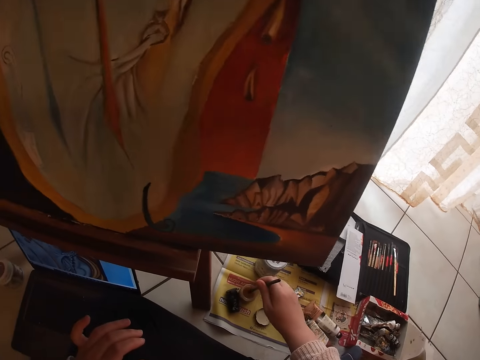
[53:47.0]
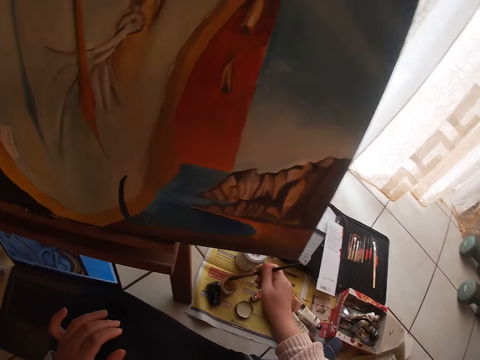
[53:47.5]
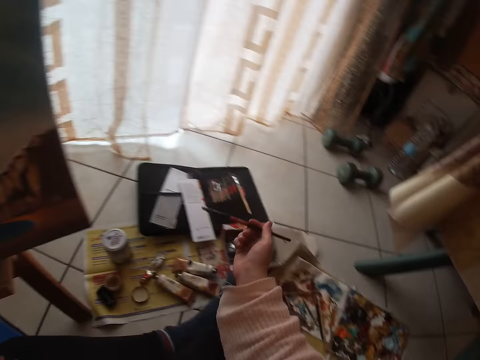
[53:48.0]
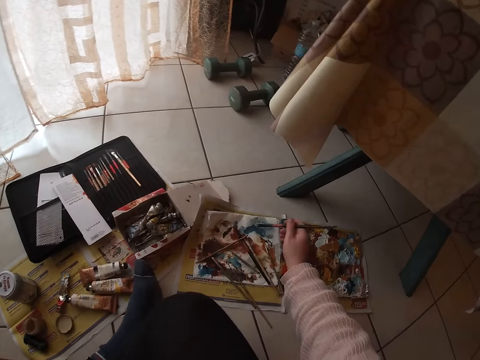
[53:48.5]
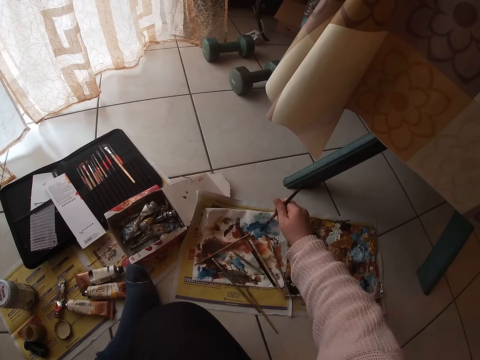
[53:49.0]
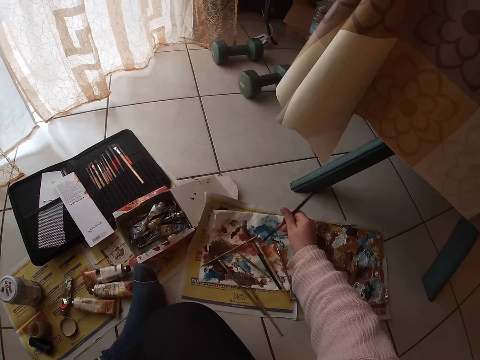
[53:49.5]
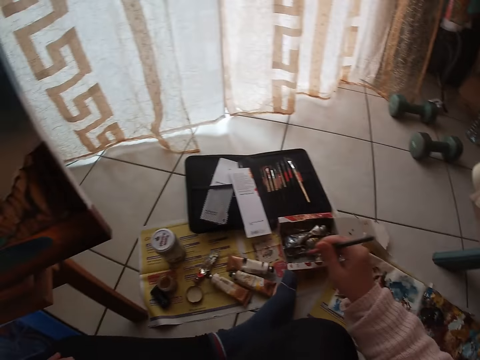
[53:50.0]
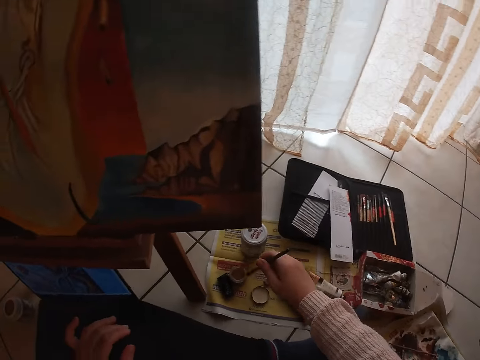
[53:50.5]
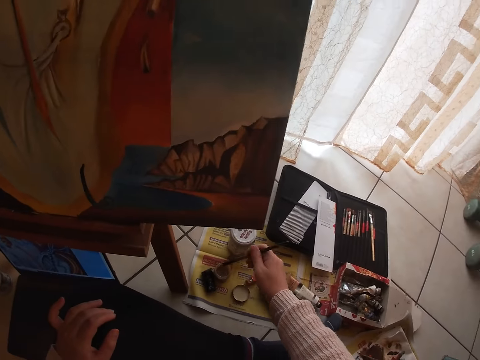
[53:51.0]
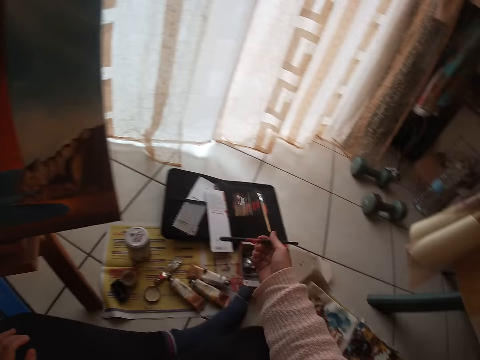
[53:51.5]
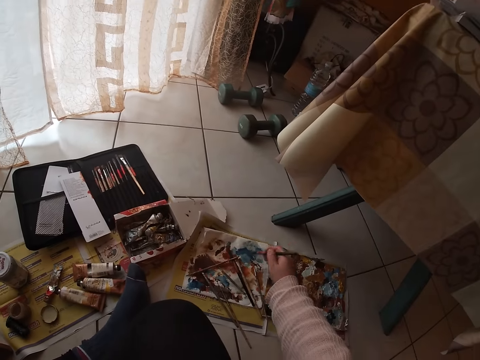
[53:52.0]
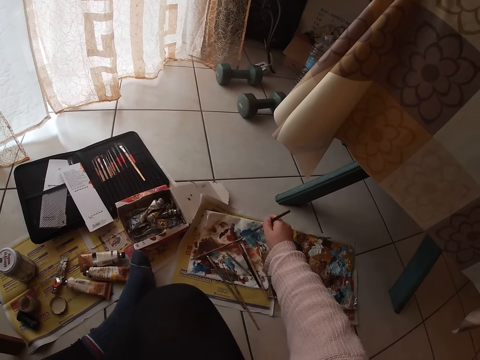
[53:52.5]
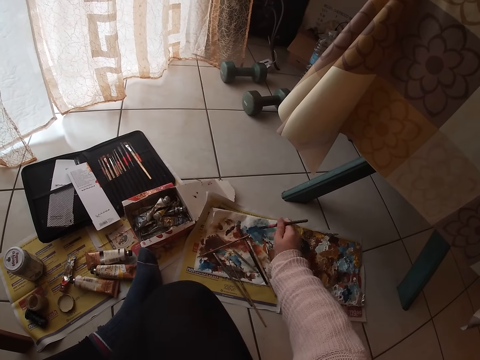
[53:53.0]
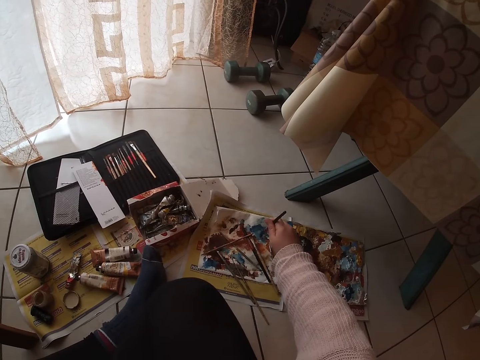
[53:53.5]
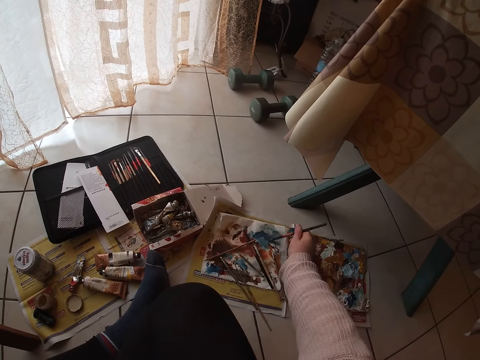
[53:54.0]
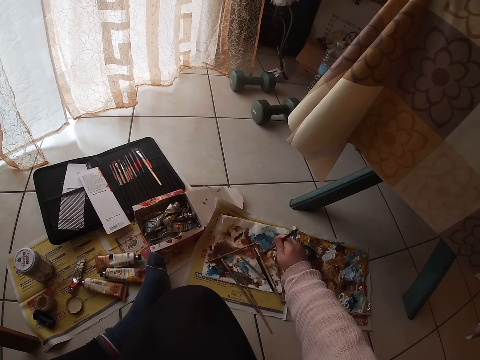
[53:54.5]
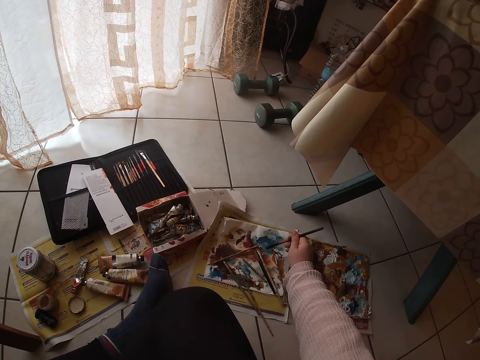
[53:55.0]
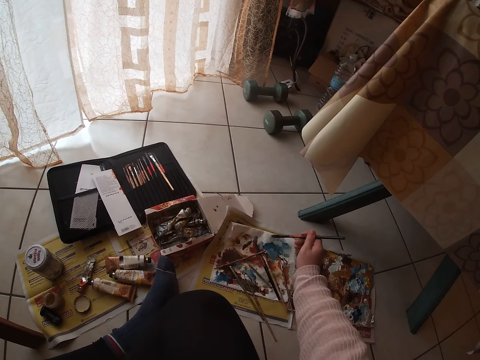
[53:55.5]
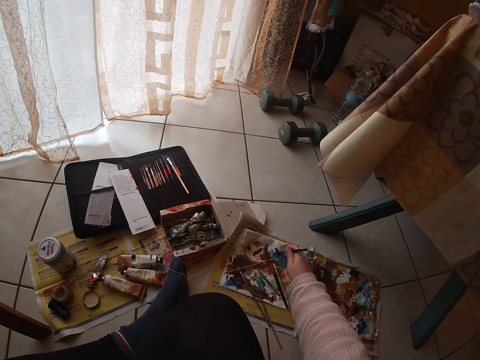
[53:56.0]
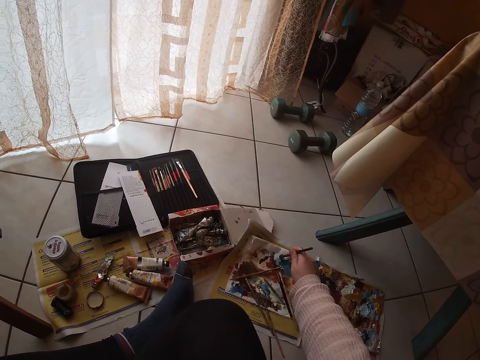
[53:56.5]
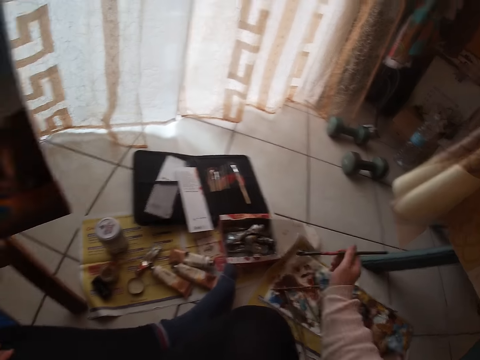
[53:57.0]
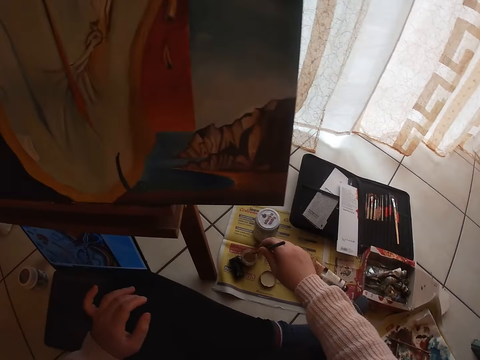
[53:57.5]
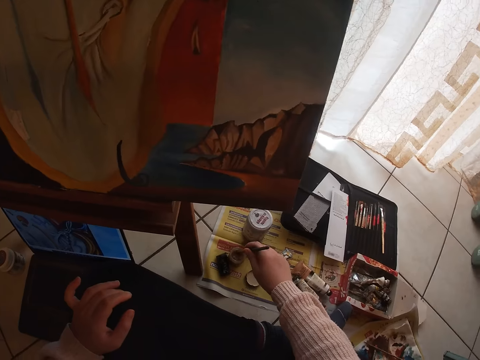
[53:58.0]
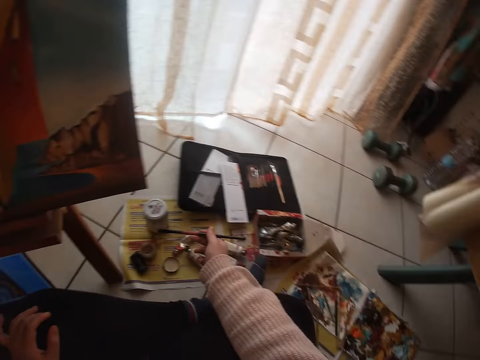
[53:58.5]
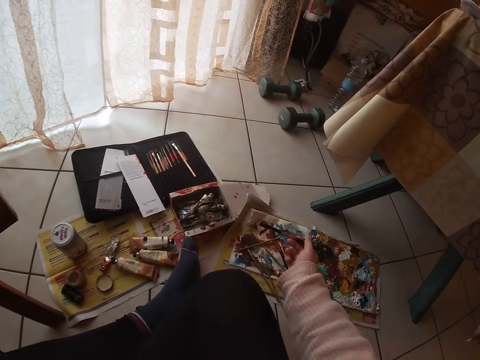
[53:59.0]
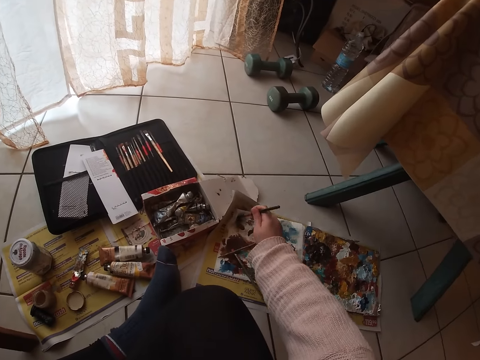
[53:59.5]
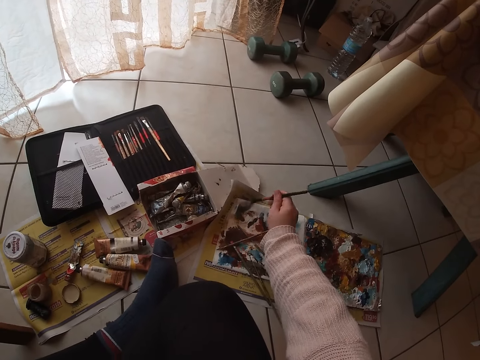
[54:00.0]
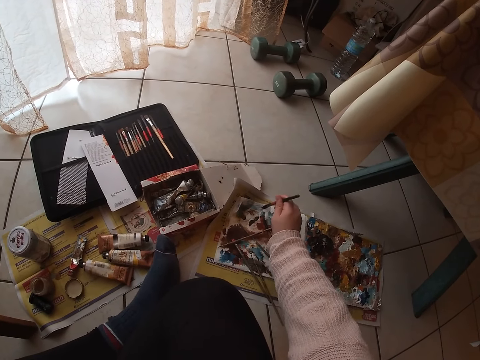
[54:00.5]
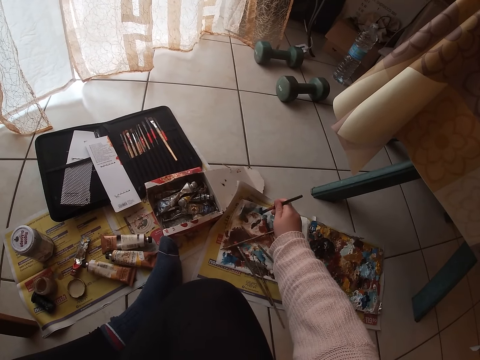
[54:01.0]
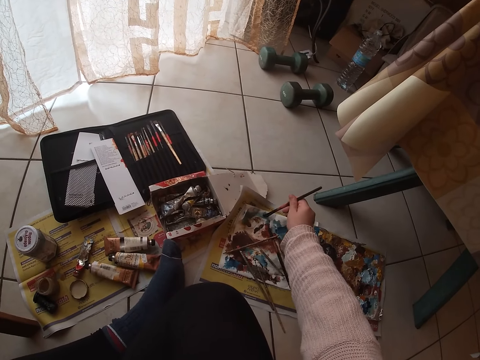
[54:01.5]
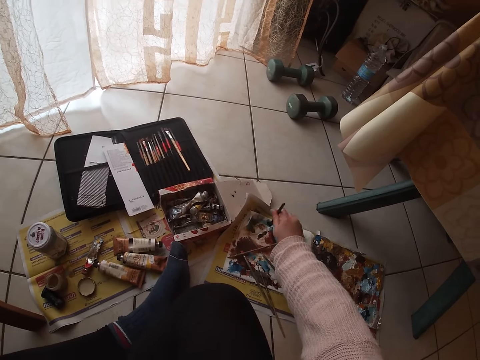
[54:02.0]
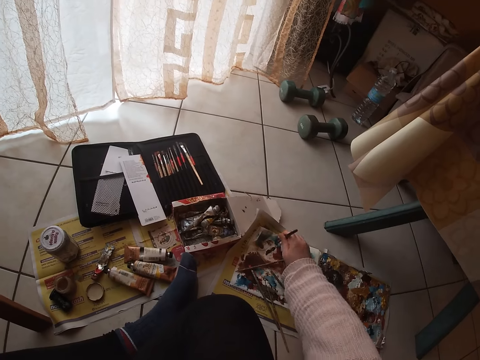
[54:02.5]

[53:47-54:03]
The camera wearer dips the brown brush in paint from a paint tin. They rub the brown brush on the white paper on the floor. They dip the brown brush in paint from the paint tin. They rub the brown brush on the white paper on the floor. They dip the brown brush in paint from the paint tin. They rub the brown brush on the white paper on the floor.

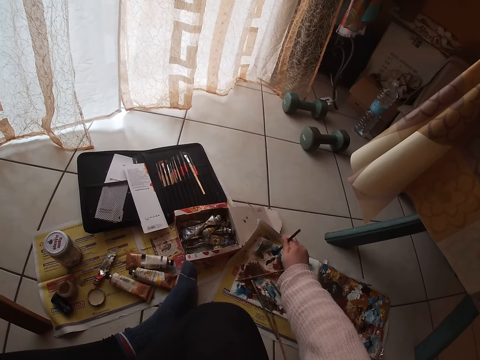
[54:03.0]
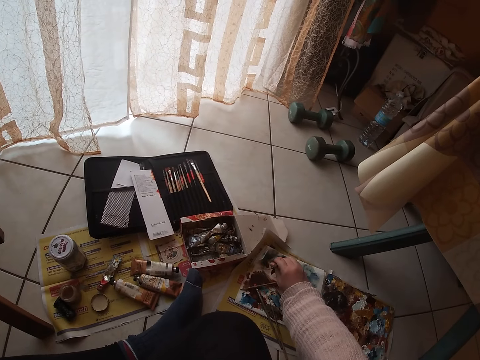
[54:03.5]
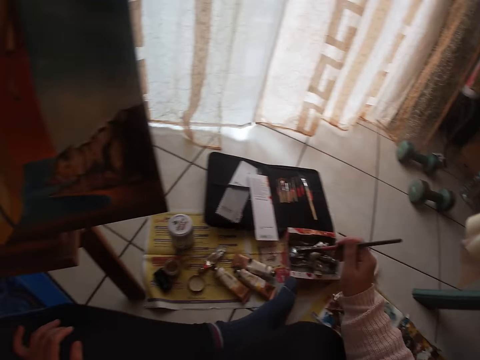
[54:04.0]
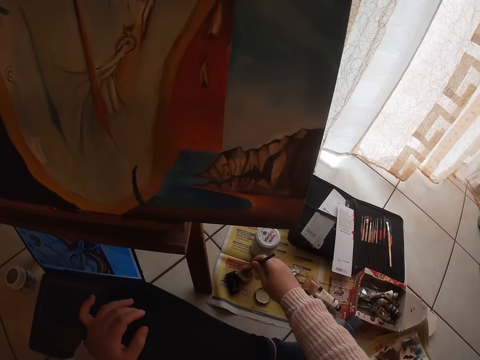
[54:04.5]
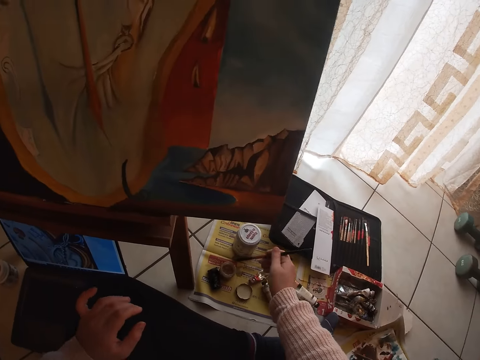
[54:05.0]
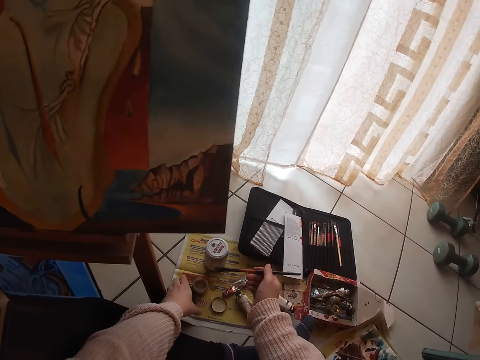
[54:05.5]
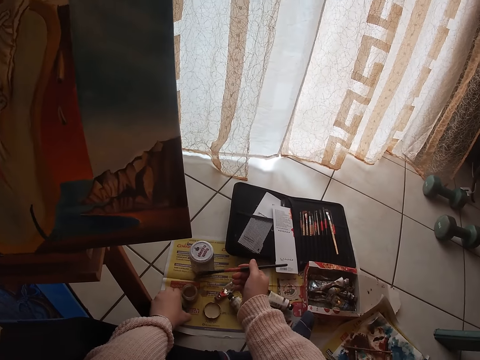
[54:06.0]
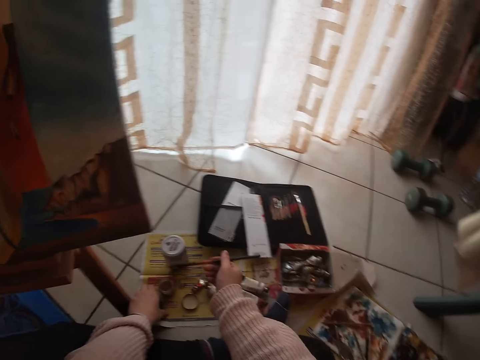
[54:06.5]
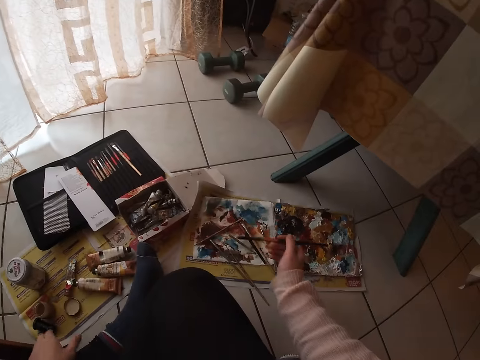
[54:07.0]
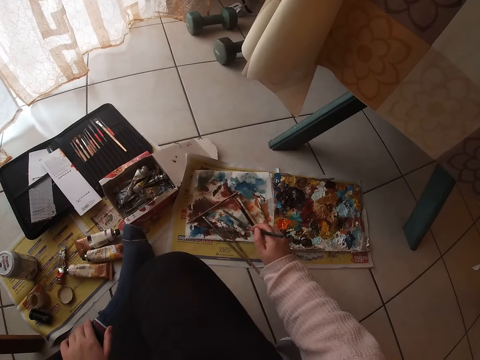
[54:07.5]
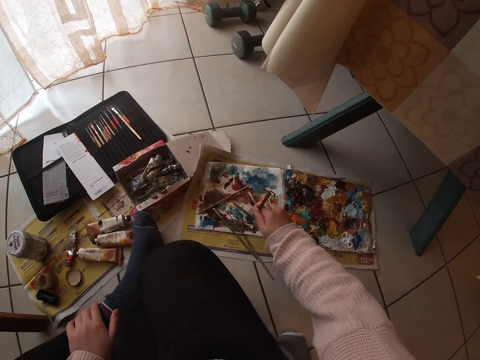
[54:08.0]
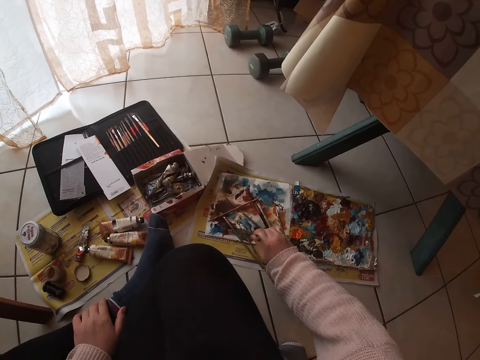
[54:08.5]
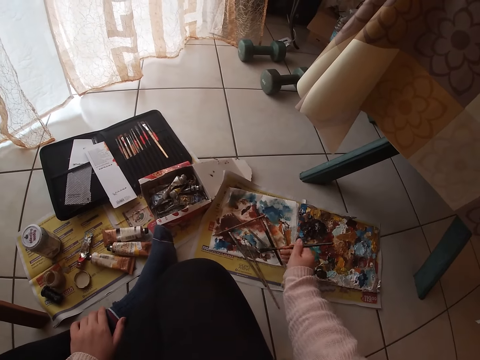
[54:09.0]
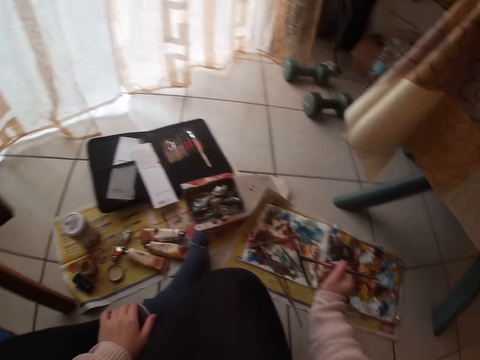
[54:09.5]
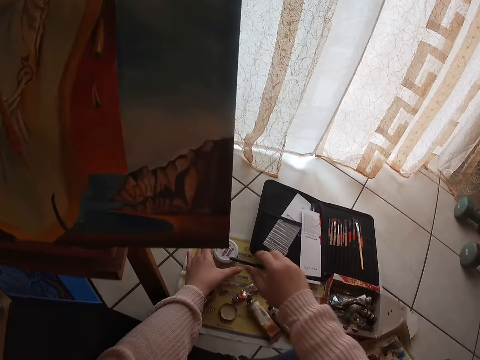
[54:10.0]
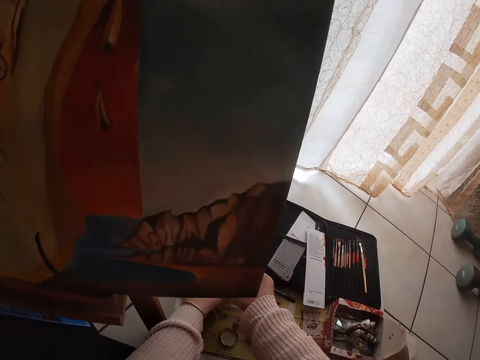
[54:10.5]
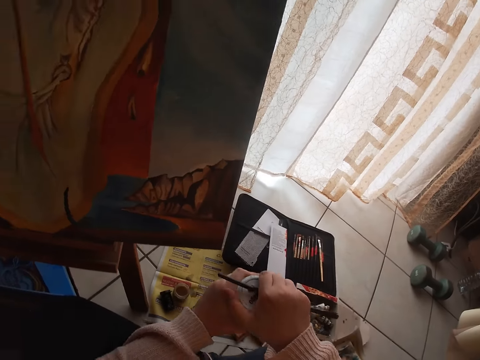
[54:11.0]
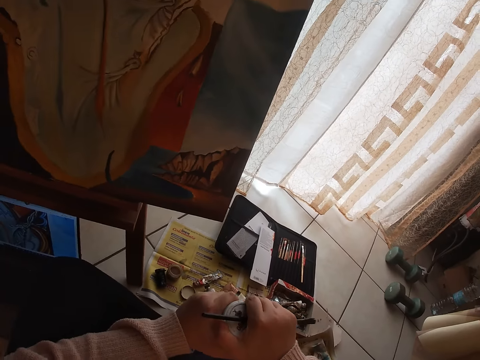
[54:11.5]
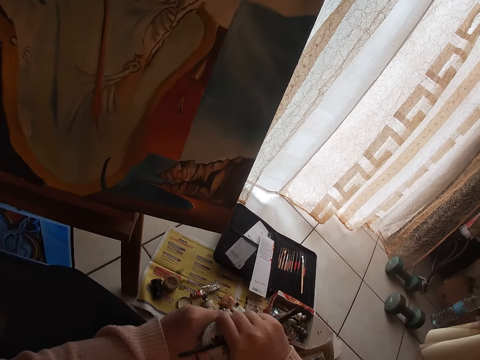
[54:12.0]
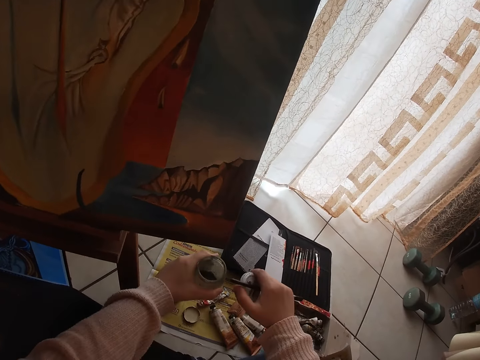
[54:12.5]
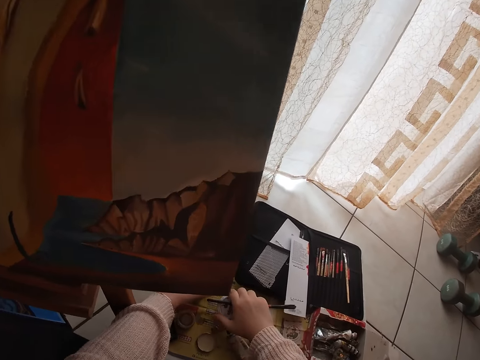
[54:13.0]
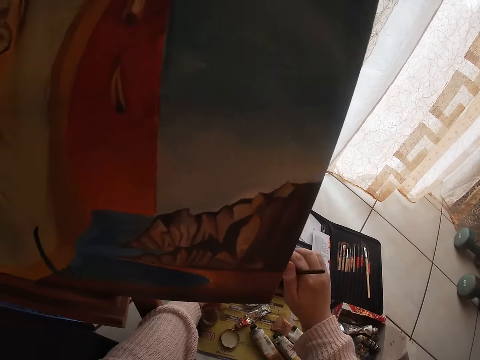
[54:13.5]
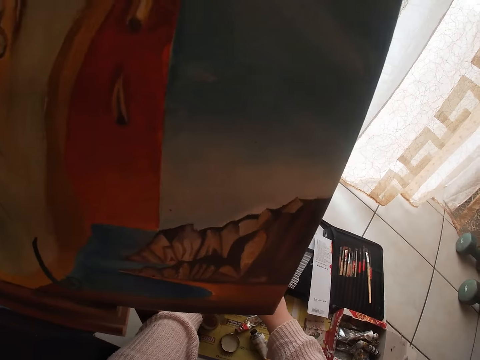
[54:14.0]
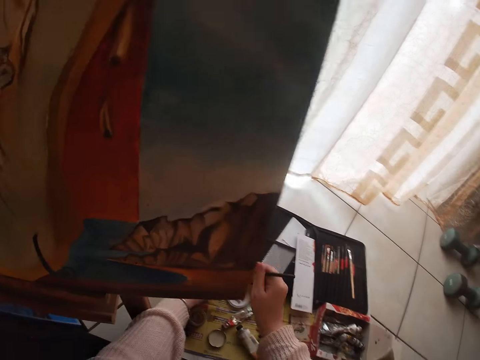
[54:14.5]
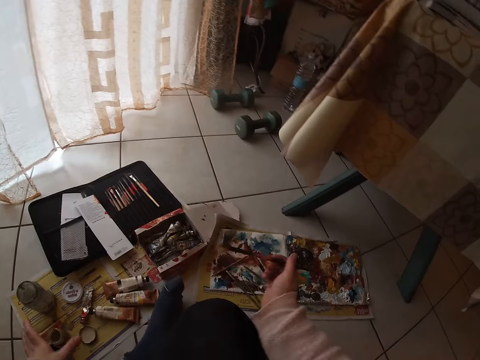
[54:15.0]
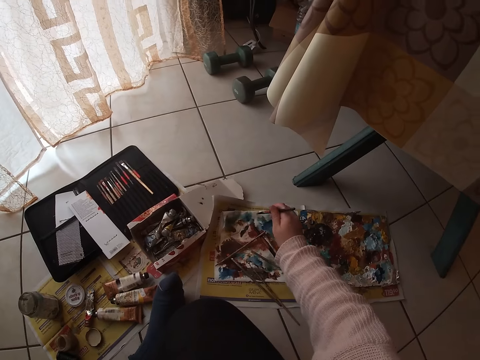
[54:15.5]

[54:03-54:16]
The camera wearer dips the brown brush in paint from a paint tin. He holds the paint container with his left hand. He rubs the brown brush on the white paper on the floor. He carries a white plastic container or paint tin with his left hand. He picks up the paint tin from the floor. He opens the white plastic container with his right hand. He puts the white plastic container on the floor and drops the cover of the white plastic container on the floor. He dips the brown brush in the white plastic container.
